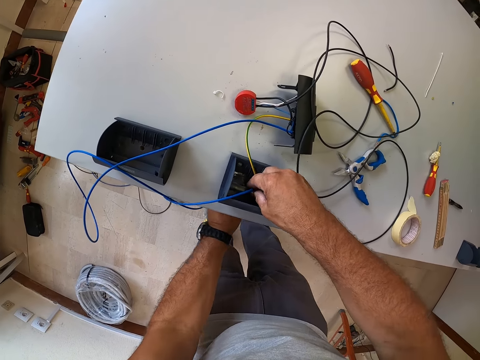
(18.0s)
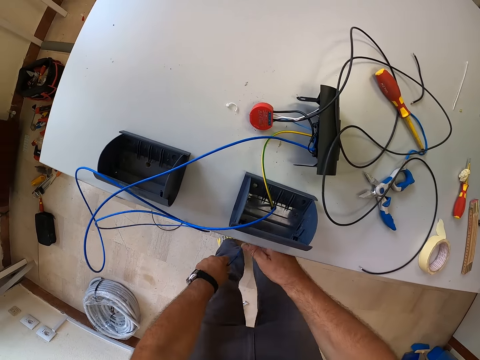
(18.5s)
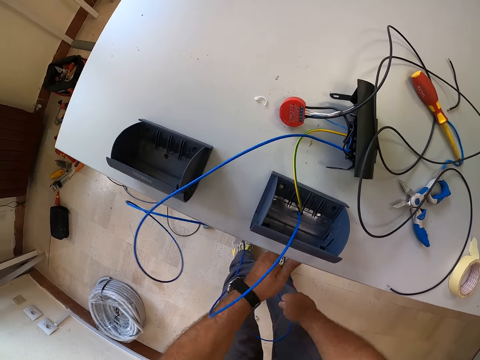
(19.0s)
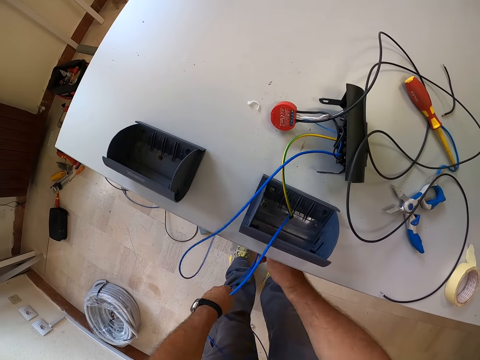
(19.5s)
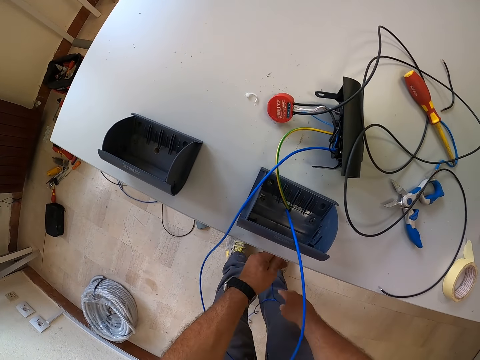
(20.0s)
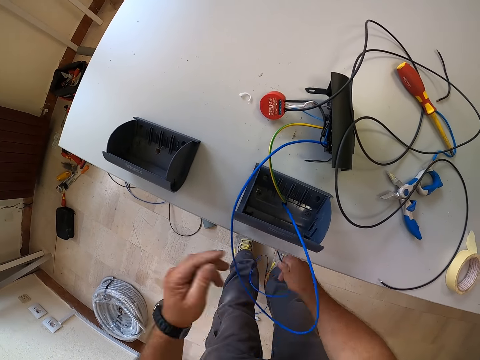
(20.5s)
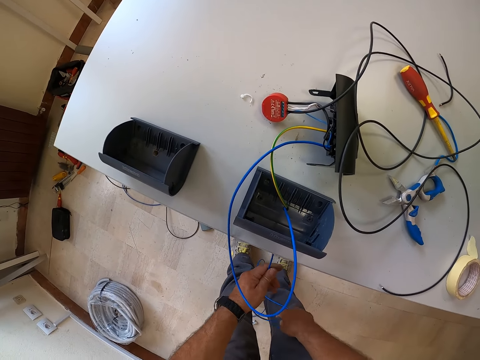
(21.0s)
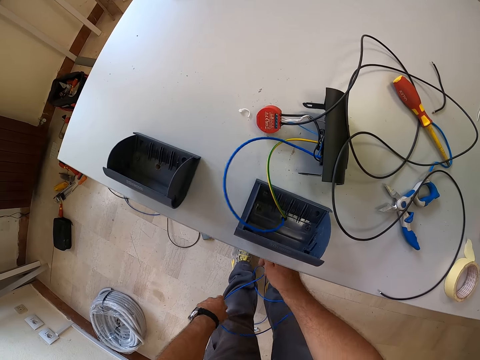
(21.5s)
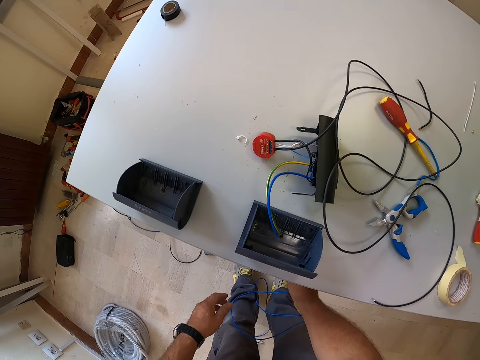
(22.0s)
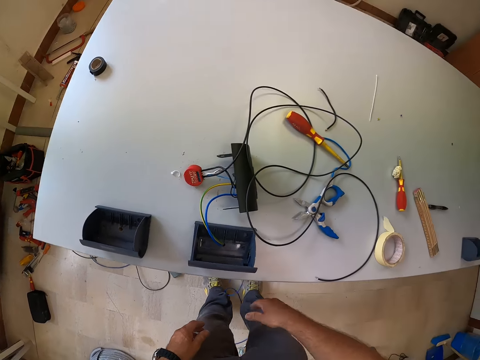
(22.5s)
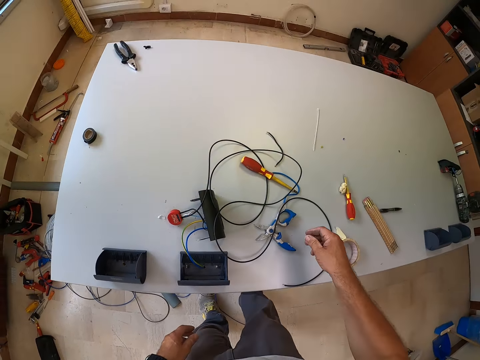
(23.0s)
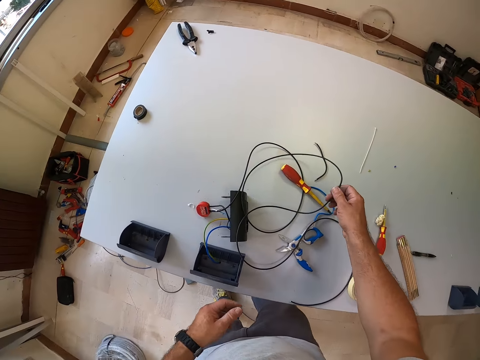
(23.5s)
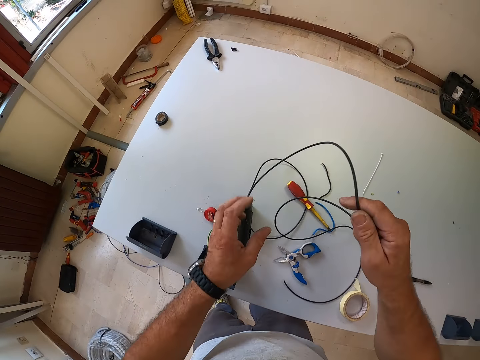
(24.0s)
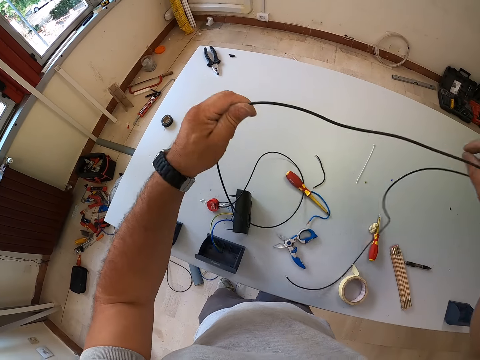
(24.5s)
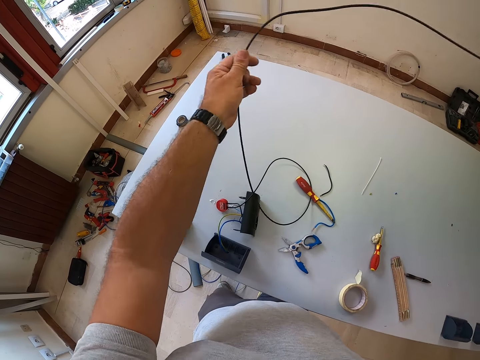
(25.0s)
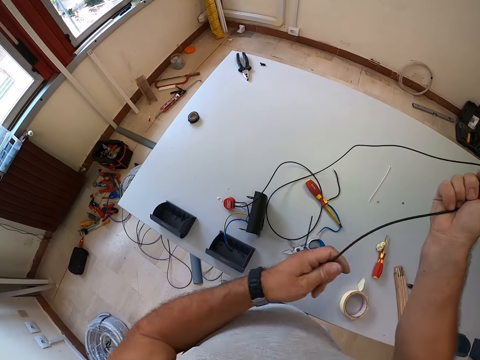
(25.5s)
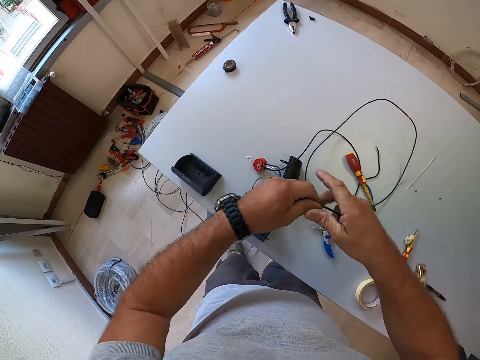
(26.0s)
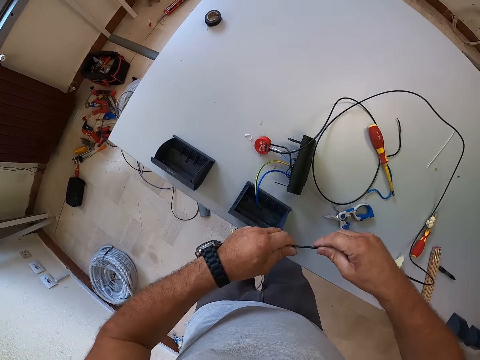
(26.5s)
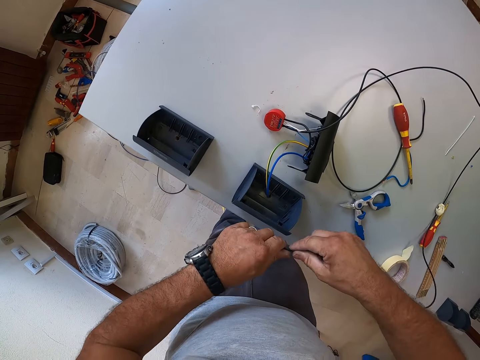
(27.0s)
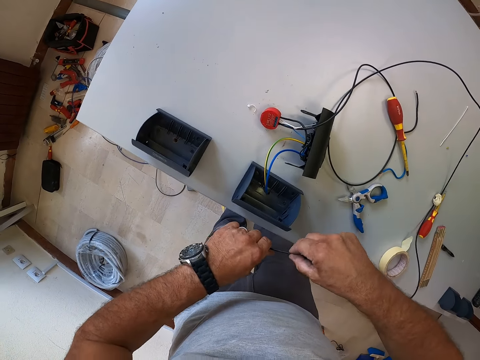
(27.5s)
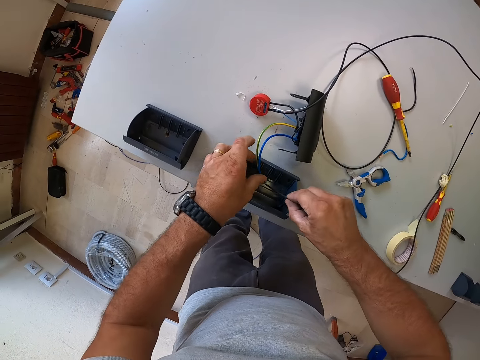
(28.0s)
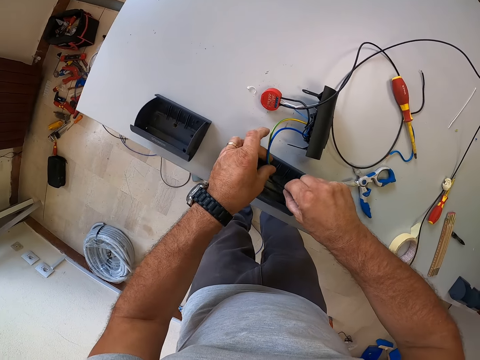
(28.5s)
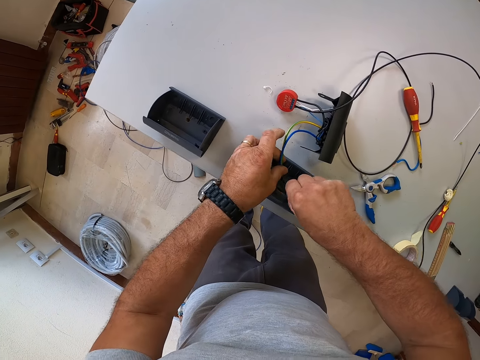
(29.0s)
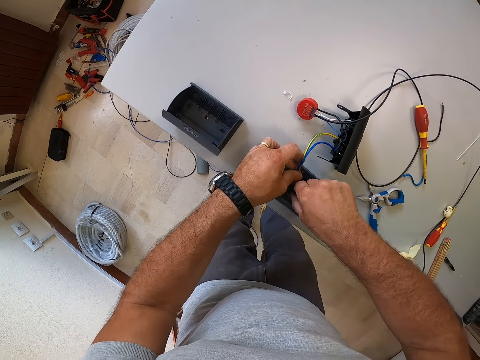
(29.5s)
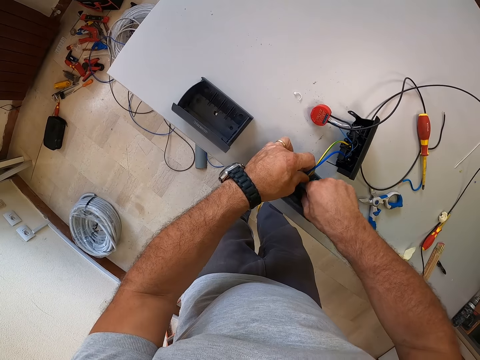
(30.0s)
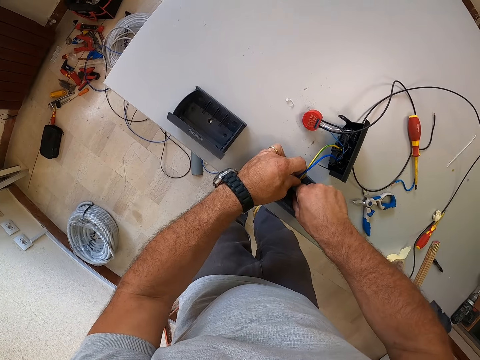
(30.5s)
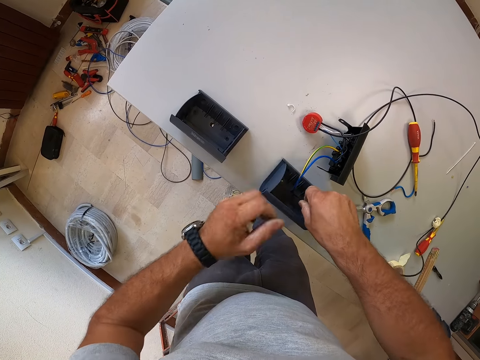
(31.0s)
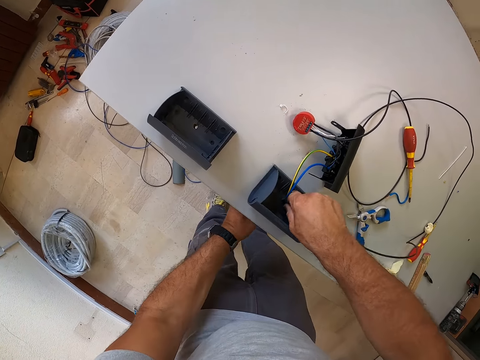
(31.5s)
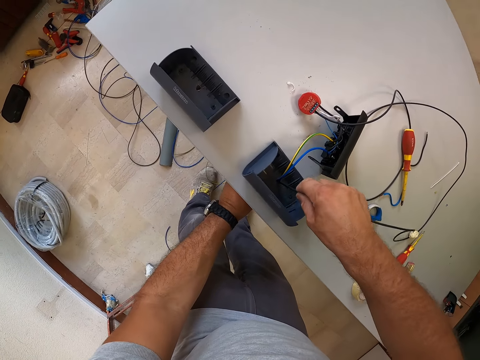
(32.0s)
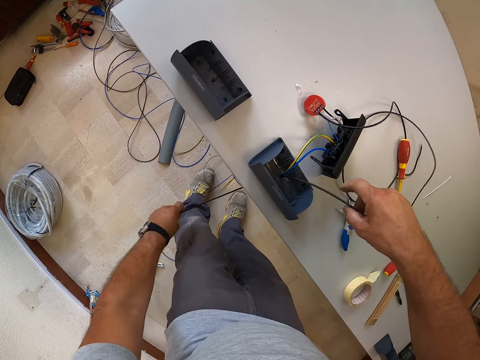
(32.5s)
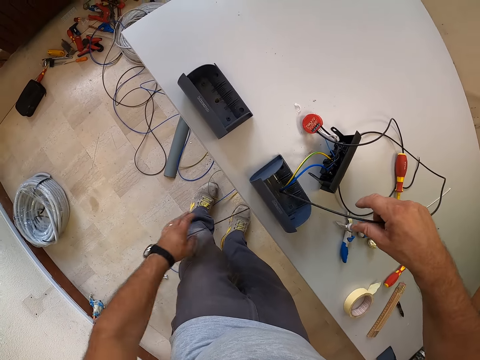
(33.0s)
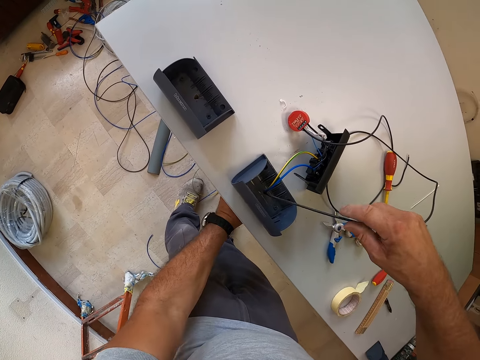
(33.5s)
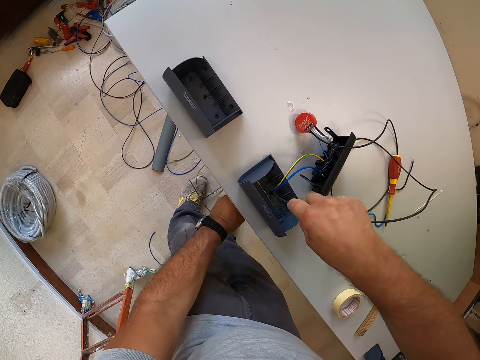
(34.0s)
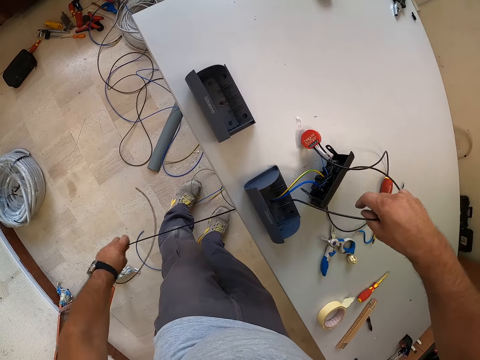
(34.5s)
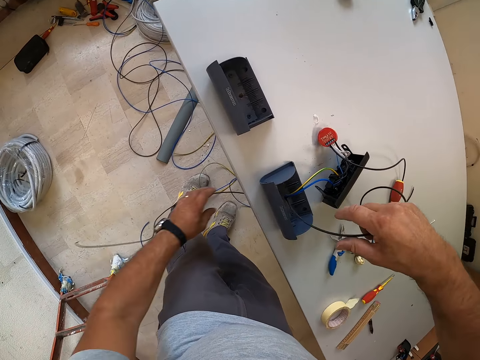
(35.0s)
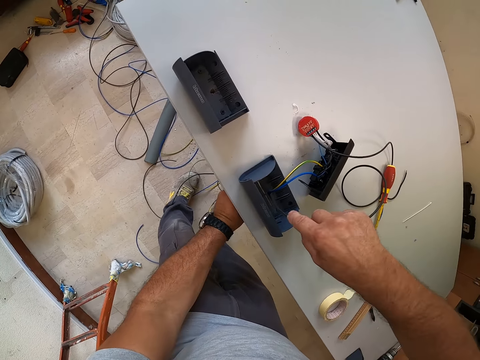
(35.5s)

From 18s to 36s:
The camera wearer pulls out the wire with both hands. They pick the wire and hold the wire with both hands. They put the wire through the table plug socket. They pull out the wire with the left hand.

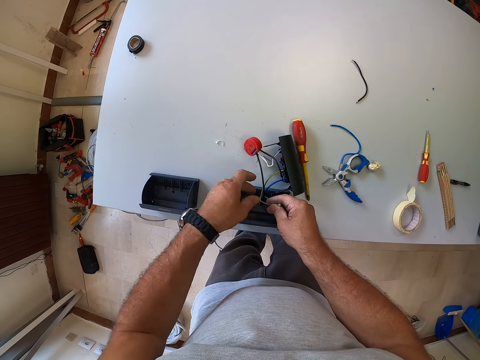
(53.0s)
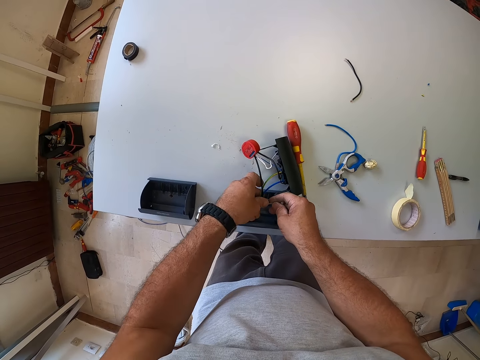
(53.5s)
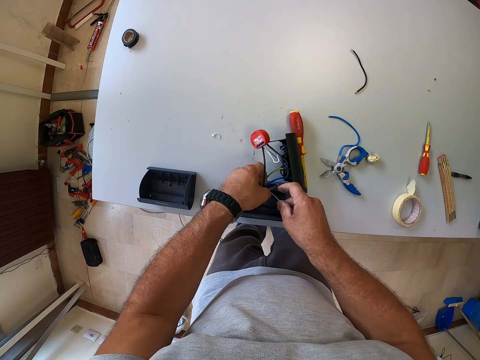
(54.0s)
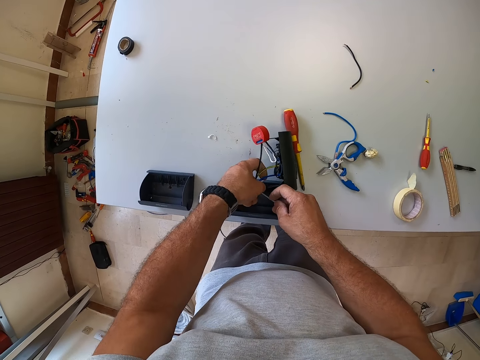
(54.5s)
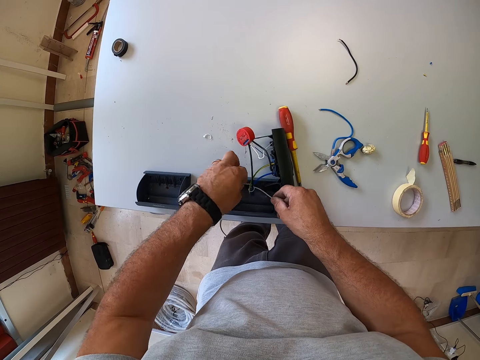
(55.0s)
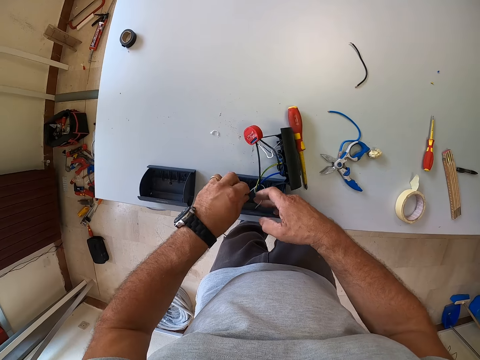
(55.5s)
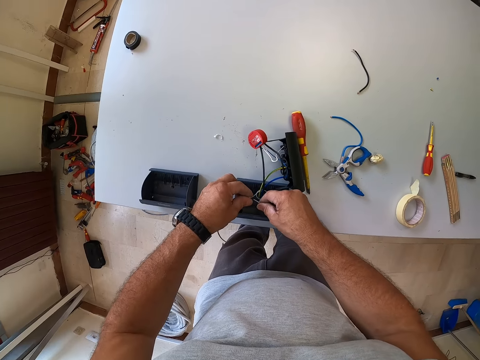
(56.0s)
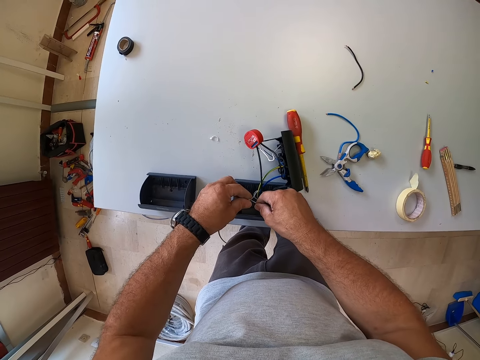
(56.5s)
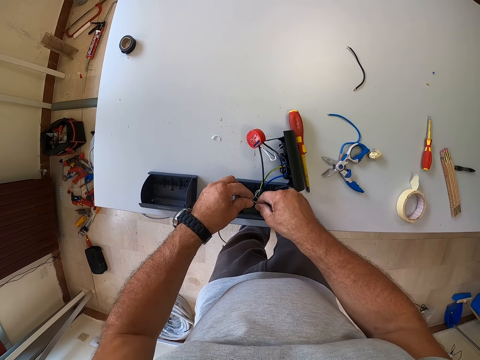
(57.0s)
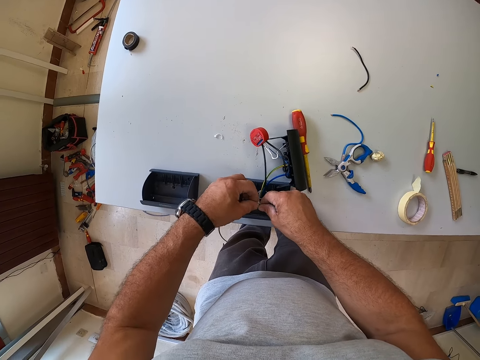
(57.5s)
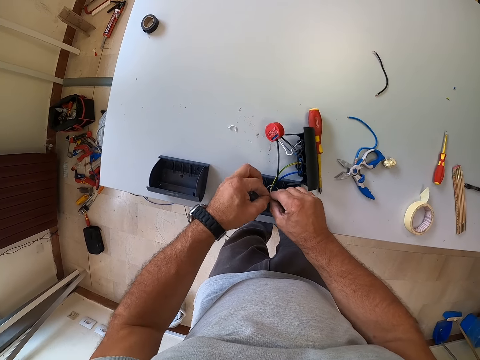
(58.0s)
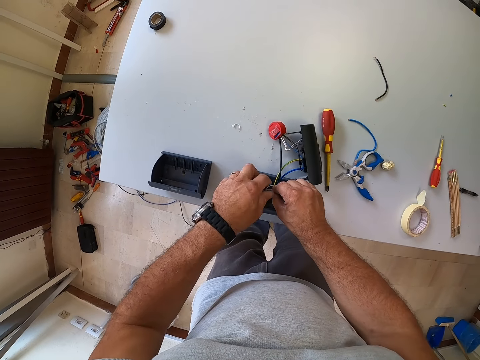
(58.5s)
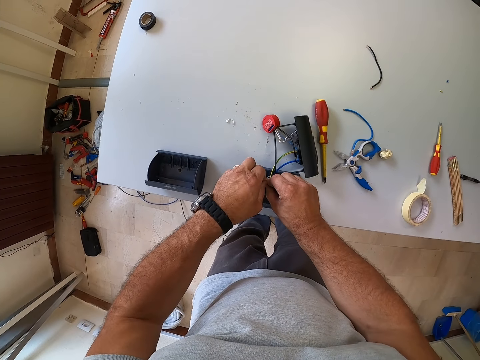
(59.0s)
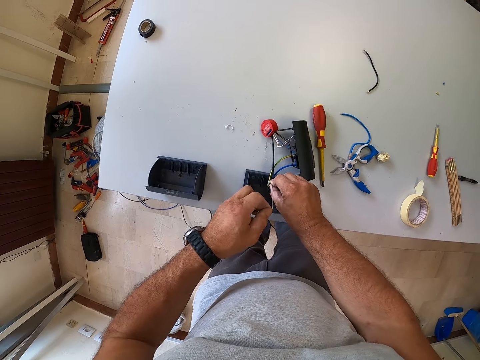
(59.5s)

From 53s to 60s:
The camera wearer ties the gadget with a wire. They tie the cable tie.

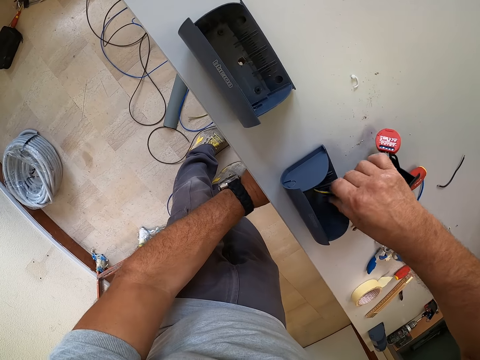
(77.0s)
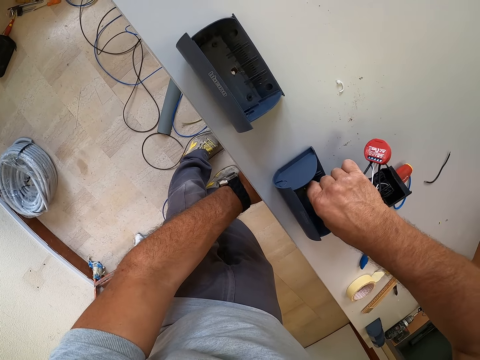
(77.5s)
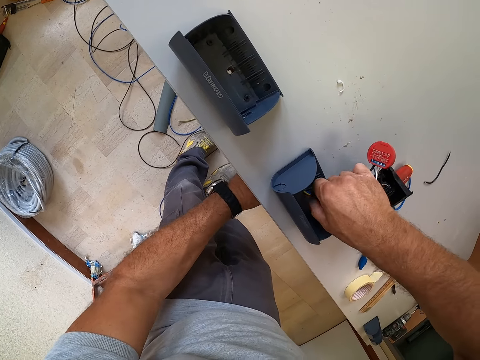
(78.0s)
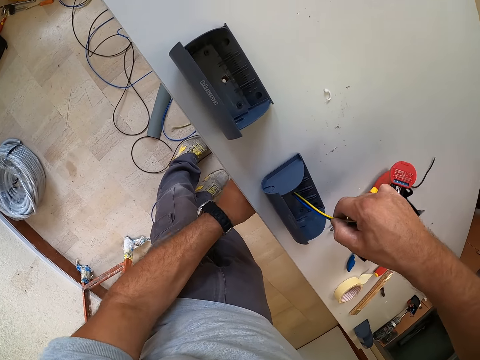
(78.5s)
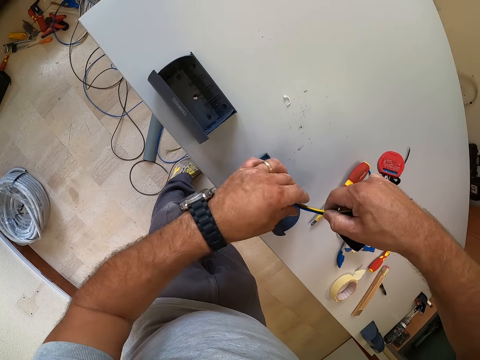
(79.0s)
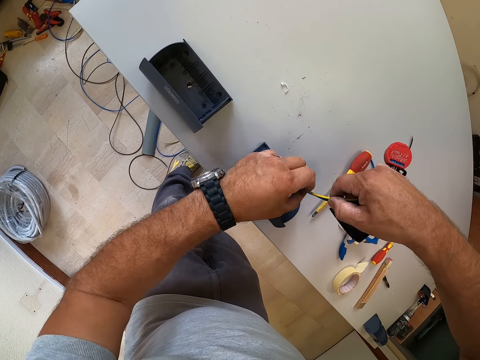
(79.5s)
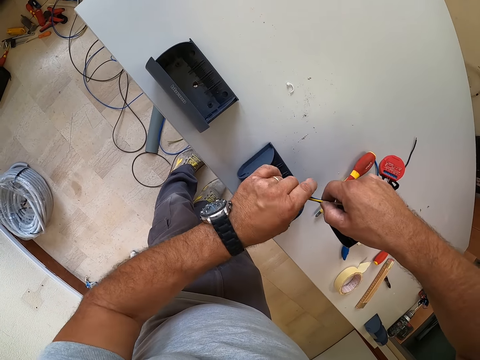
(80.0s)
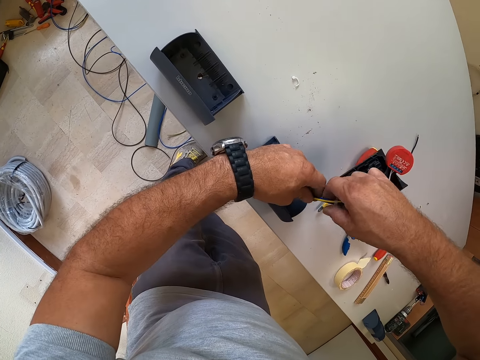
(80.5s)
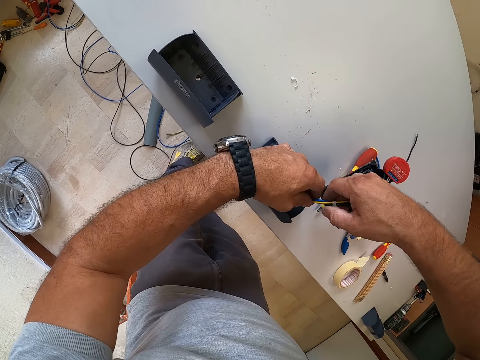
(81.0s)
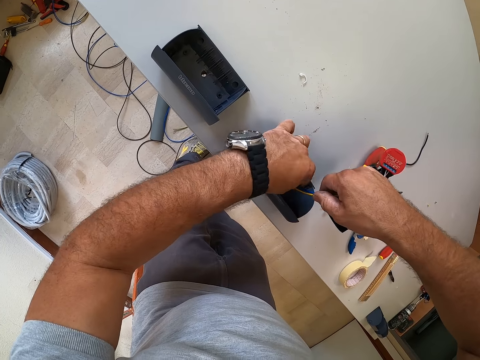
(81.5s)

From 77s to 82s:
The camera wearer pulls up wires. They hold the wire with both hands.
